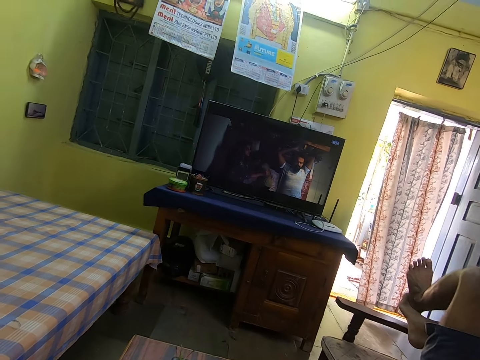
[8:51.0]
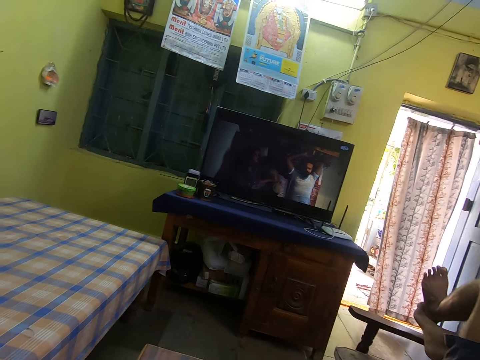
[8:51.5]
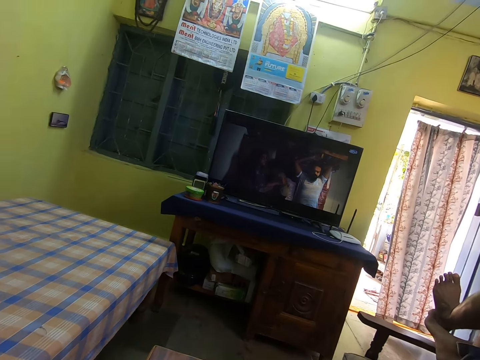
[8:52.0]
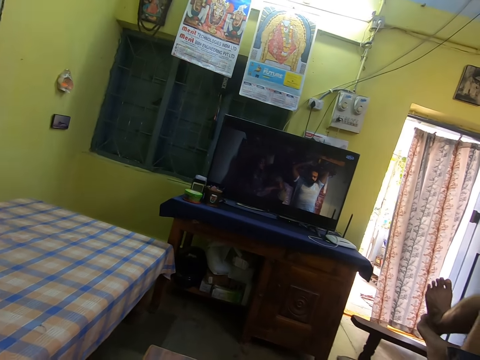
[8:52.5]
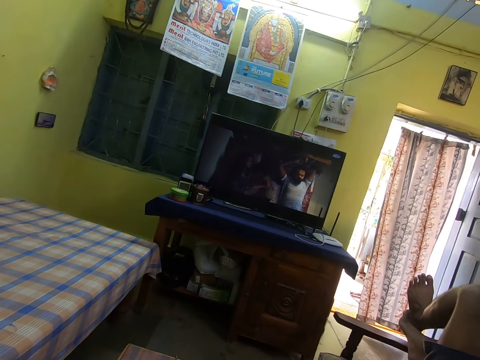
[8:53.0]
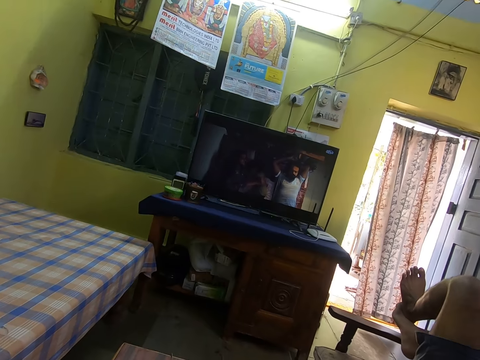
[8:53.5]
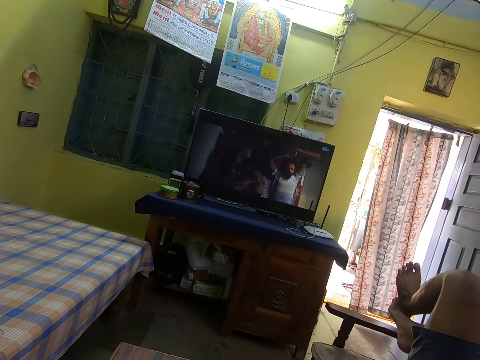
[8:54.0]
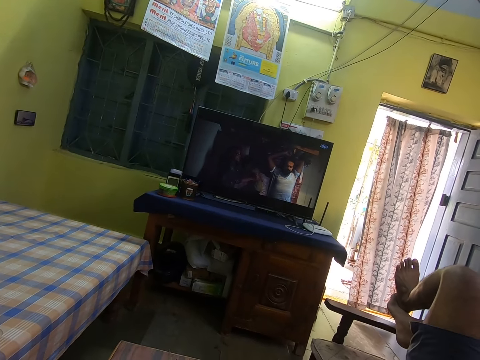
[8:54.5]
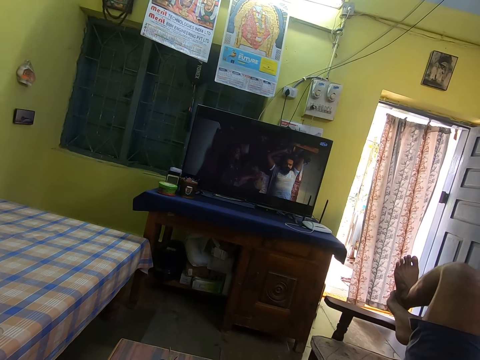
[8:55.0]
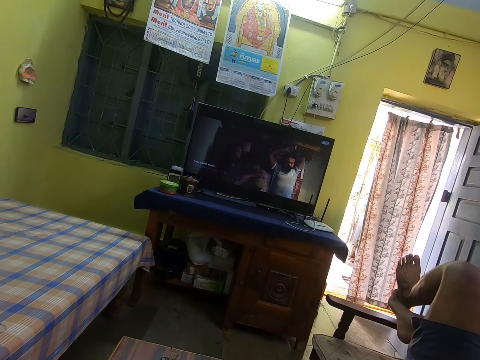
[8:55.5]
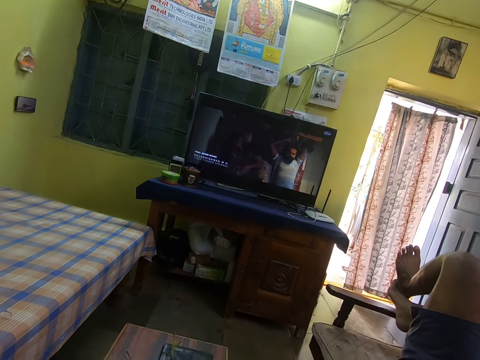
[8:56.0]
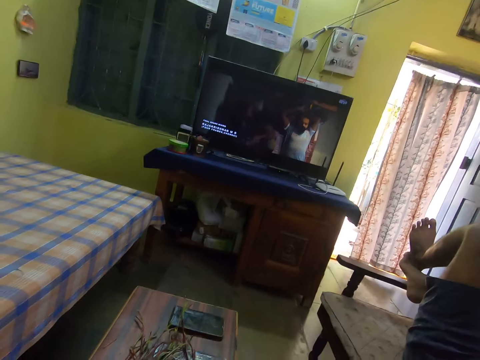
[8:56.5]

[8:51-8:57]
The camera wearer watches the television.

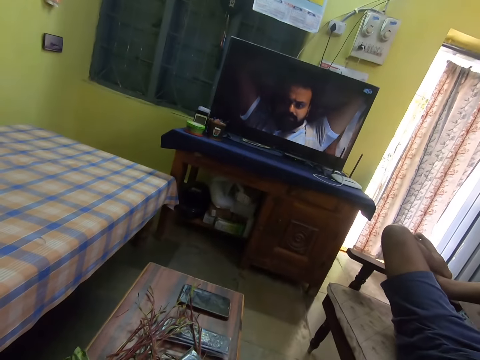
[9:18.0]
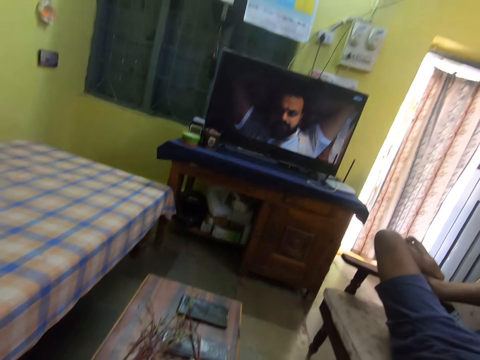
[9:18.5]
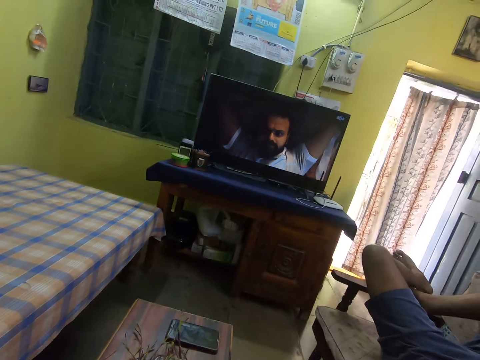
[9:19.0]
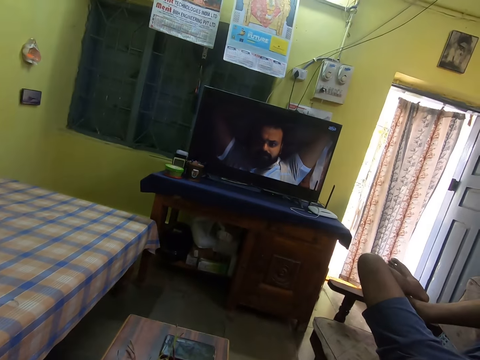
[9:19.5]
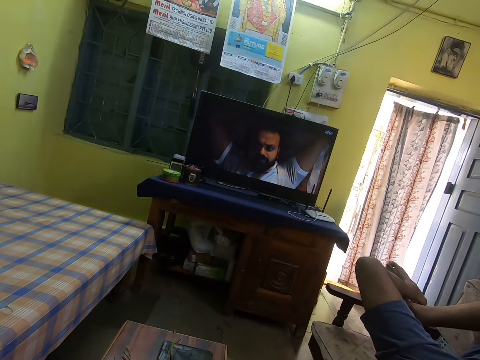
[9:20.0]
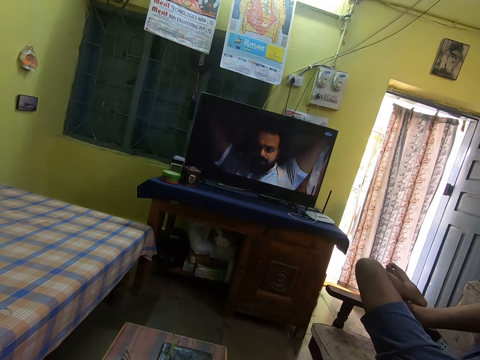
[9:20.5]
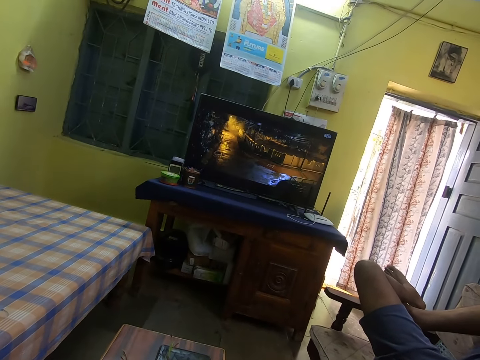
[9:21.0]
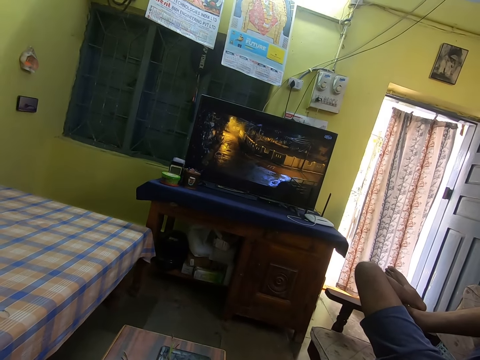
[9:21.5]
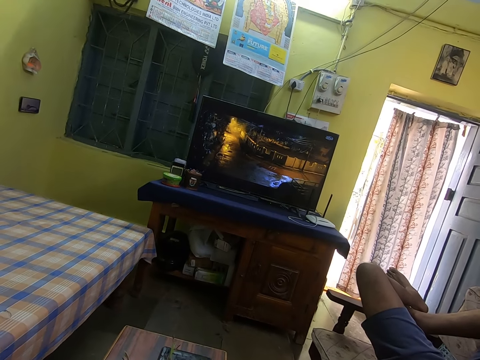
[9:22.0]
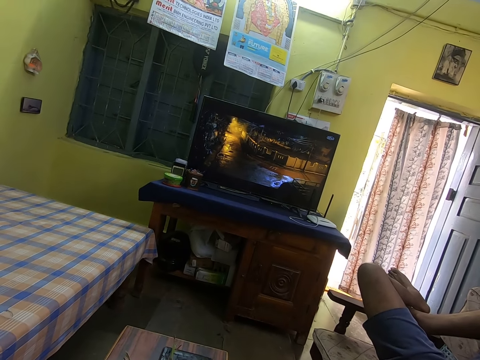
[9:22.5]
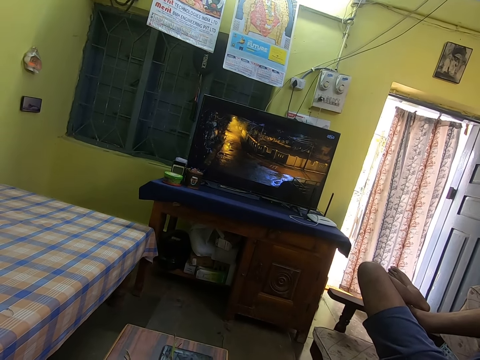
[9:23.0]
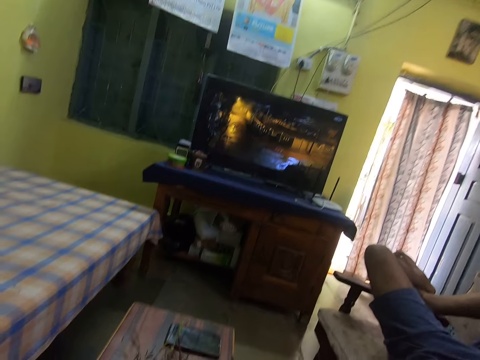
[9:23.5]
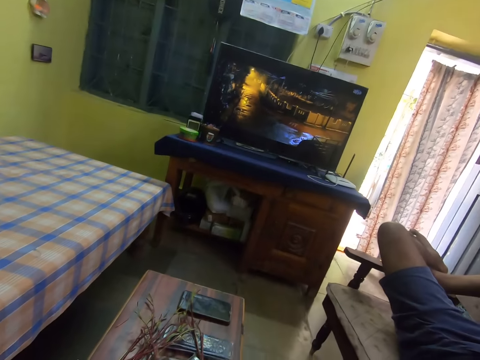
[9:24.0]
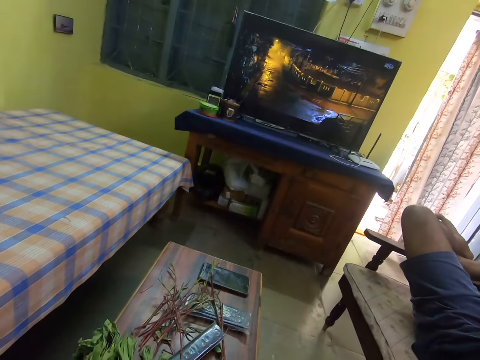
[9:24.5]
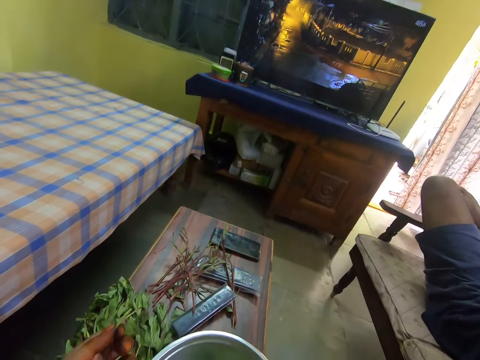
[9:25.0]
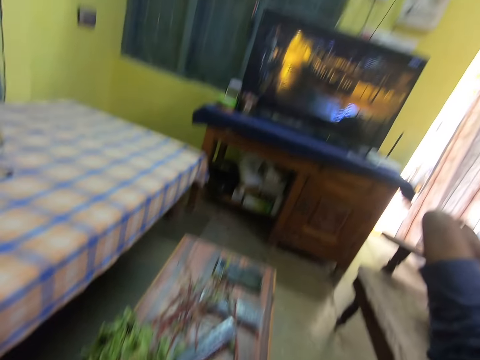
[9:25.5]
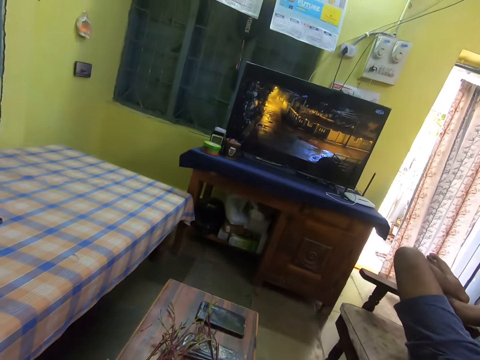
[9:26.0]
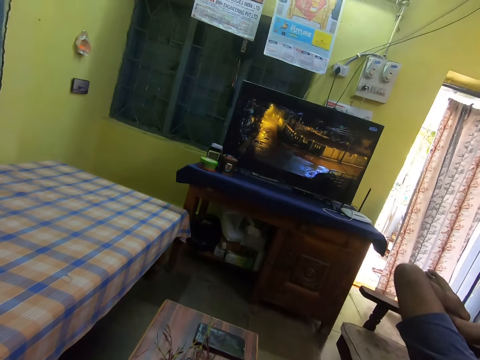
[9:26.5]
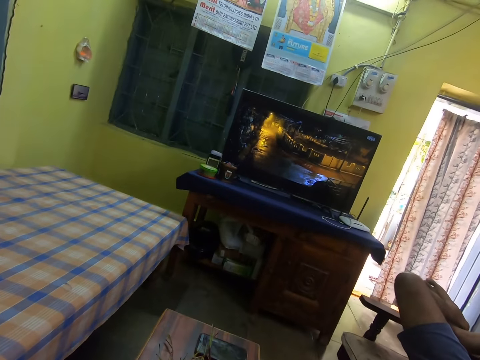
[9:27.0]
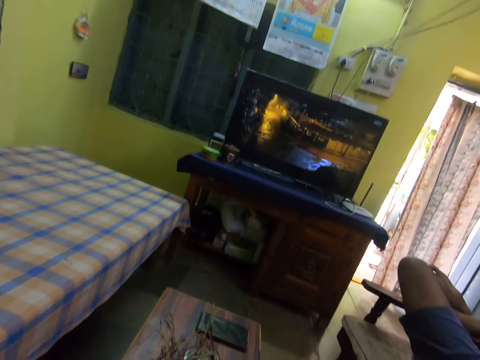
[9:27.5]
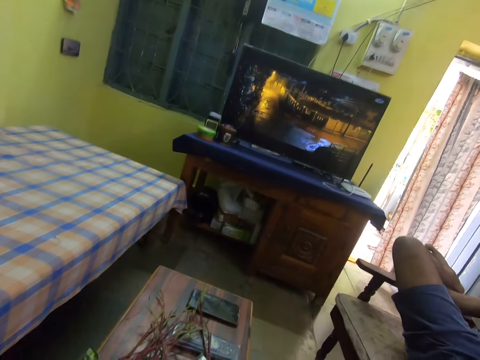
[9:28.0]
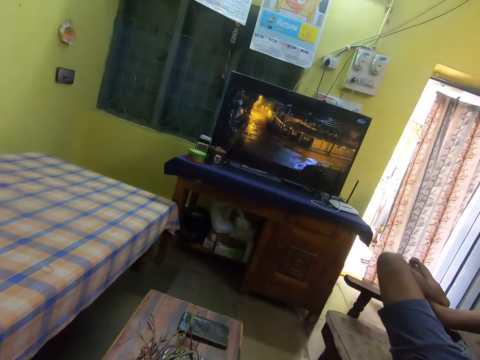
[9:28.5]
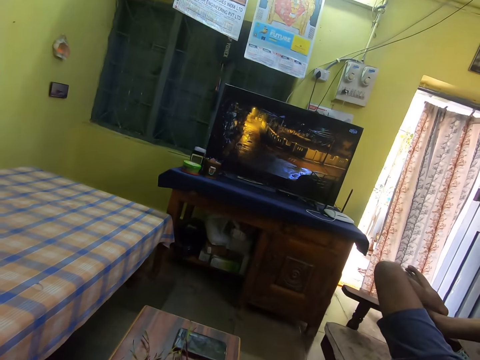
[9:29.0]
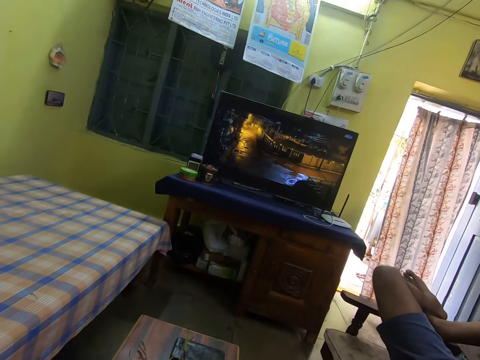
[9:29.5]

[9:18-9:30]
The camera wearer watches the TV. They pluck the vegetable. They watch TV in the room.

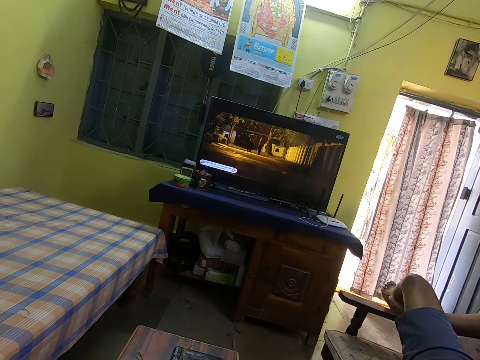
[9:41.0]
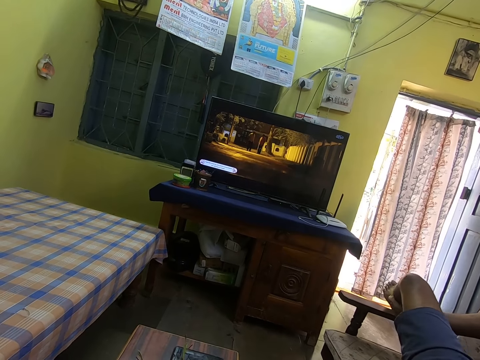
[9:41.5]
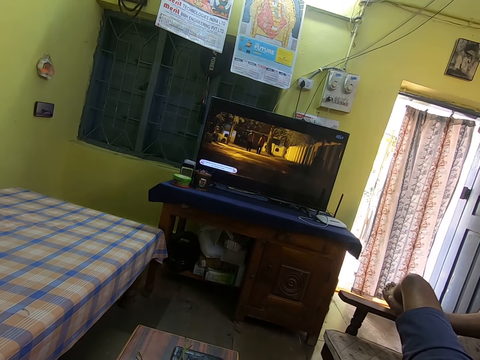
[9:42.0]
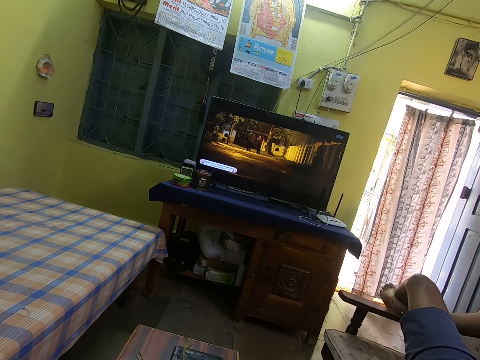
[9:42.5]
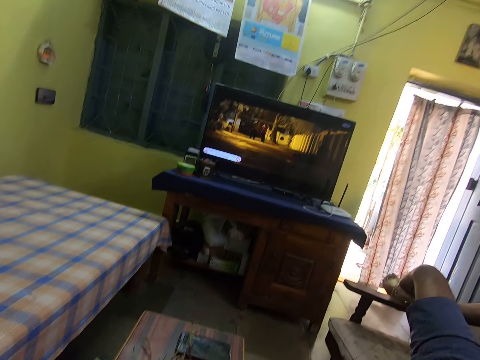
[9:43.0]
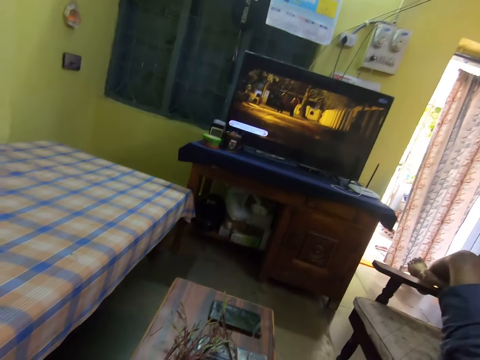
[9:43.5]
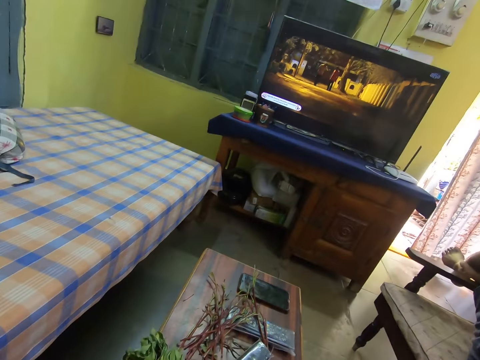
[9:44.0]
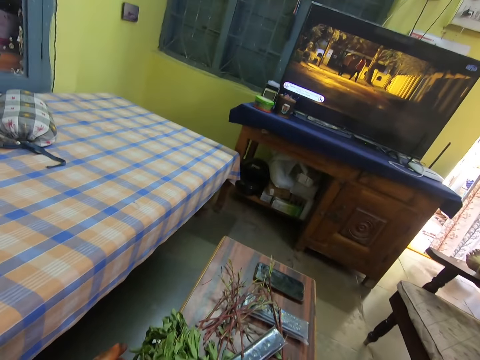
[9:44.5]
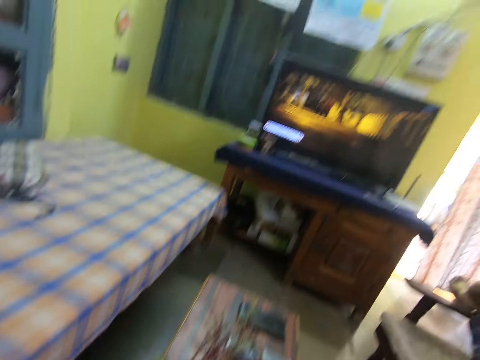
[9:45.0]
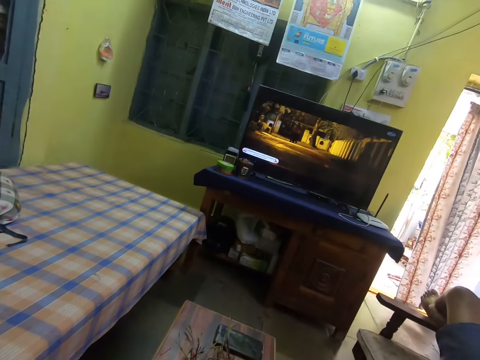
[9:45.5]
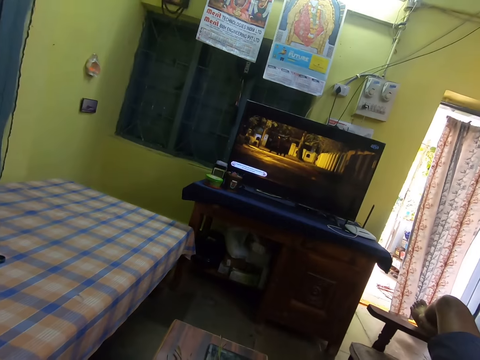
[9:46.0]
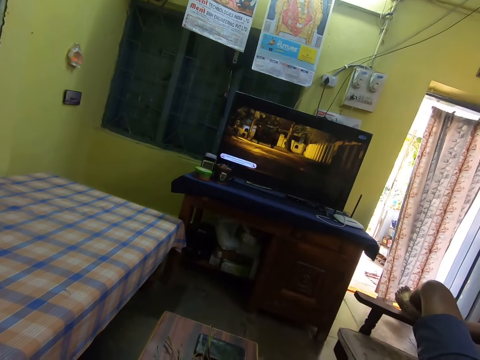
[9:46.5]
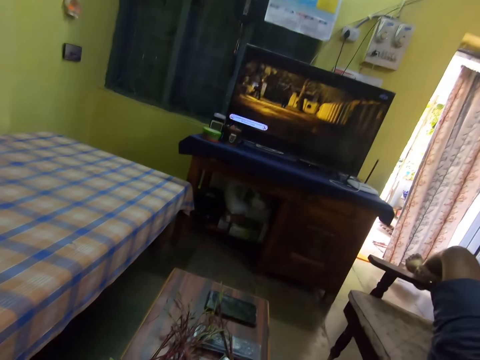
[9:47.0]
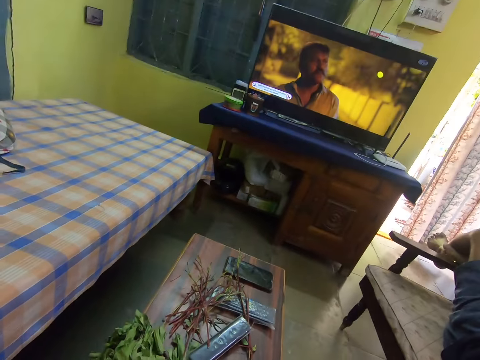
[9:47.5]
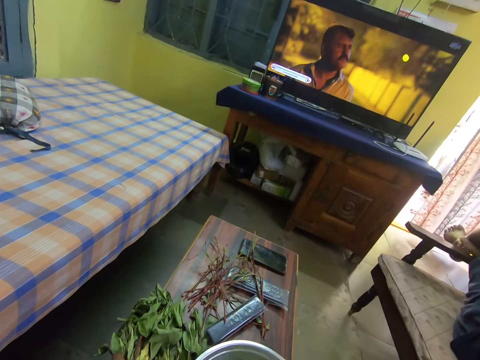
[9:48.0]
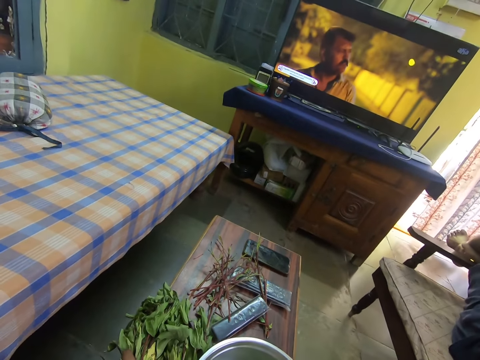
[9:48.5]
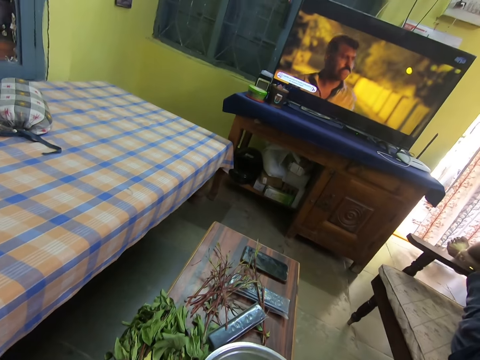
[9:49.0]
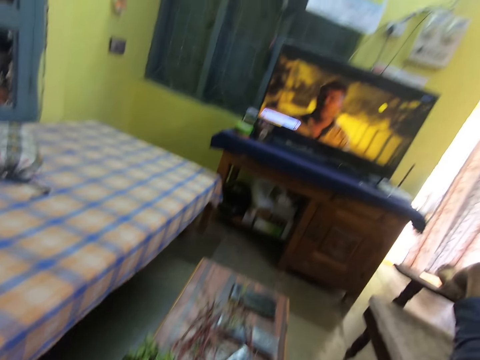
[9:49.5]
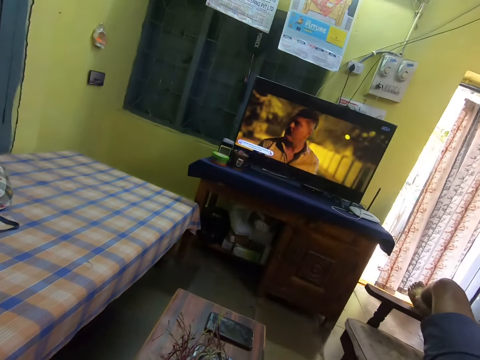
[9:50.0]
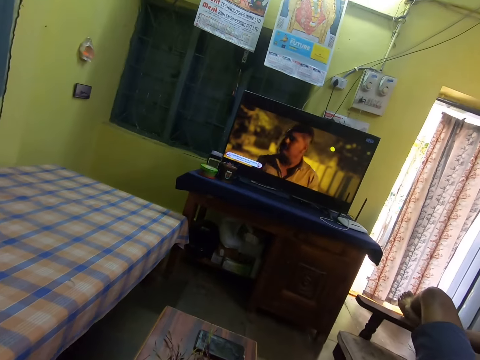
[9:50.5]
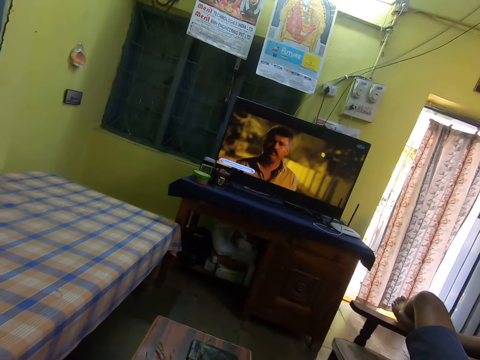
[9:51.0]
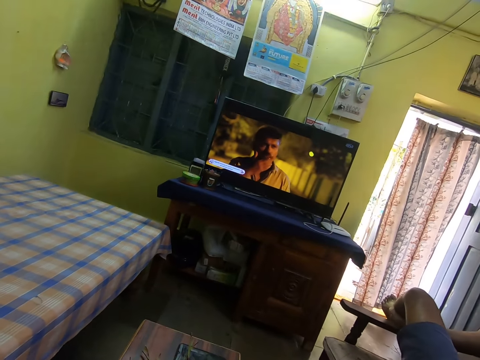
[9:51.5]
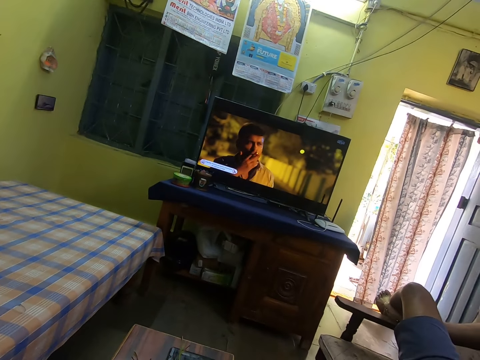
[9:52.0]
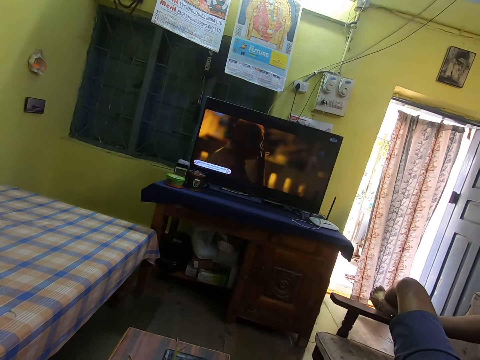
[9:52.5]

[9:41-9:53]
The camera wearer throws the vegetable stalk on the table. They place the beet green stem on the table. They watch TV in the room. They pick beet green leaves. They watch the TV in the room.
